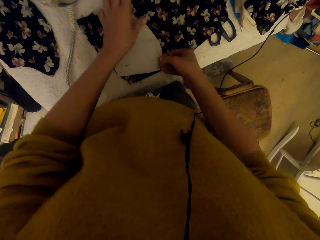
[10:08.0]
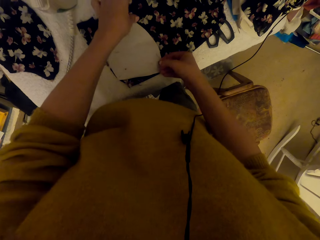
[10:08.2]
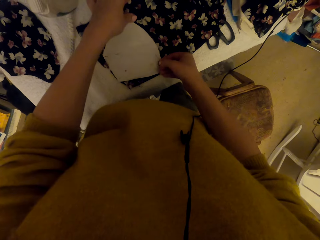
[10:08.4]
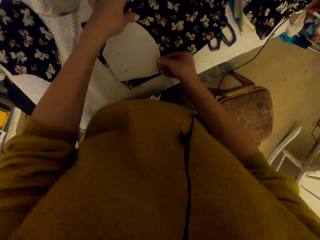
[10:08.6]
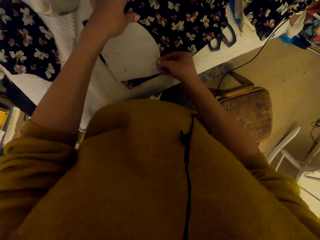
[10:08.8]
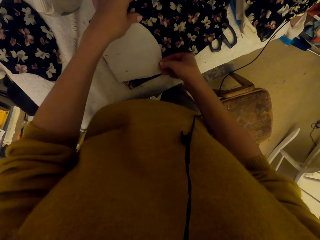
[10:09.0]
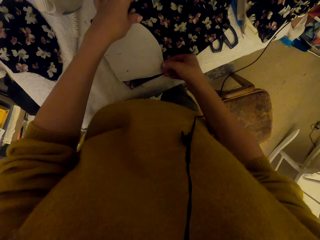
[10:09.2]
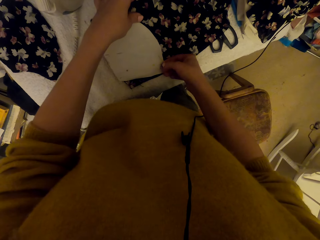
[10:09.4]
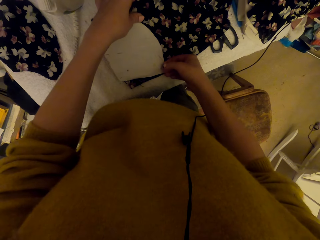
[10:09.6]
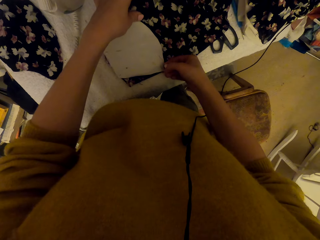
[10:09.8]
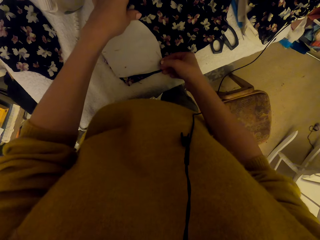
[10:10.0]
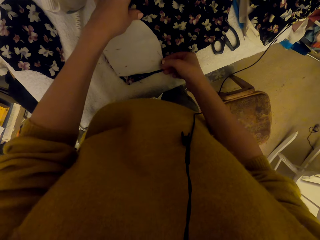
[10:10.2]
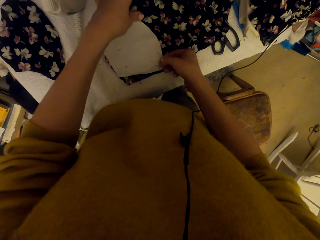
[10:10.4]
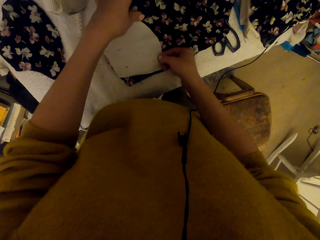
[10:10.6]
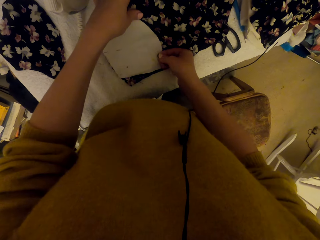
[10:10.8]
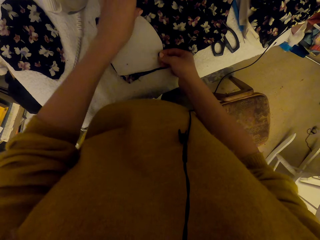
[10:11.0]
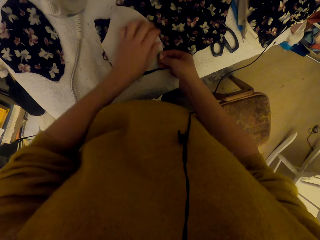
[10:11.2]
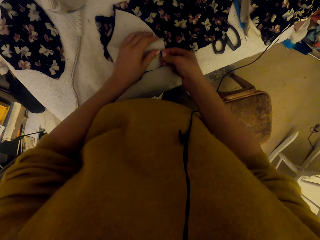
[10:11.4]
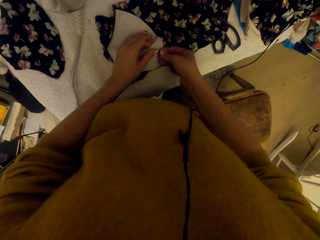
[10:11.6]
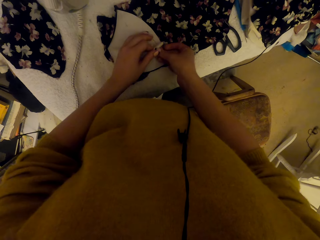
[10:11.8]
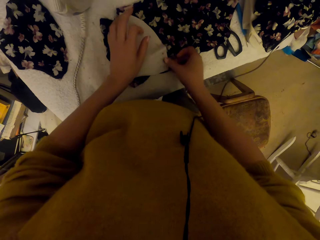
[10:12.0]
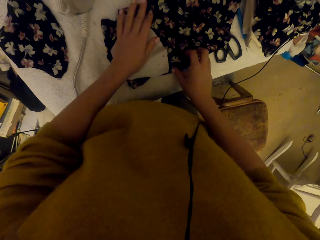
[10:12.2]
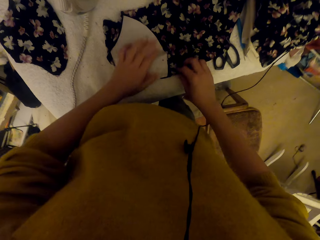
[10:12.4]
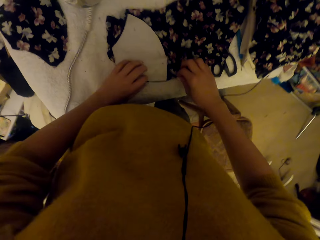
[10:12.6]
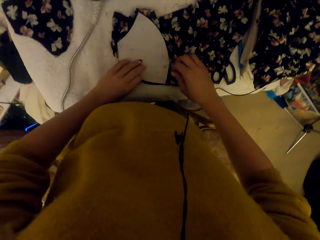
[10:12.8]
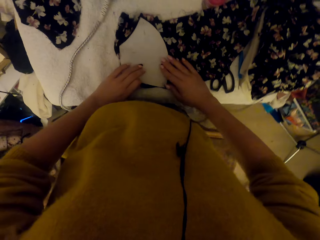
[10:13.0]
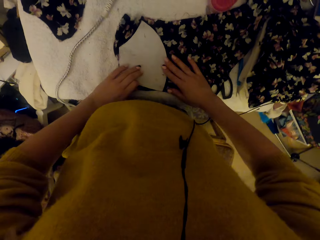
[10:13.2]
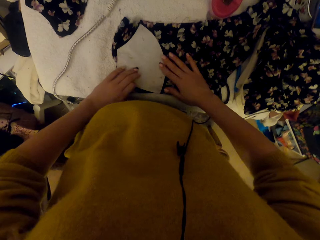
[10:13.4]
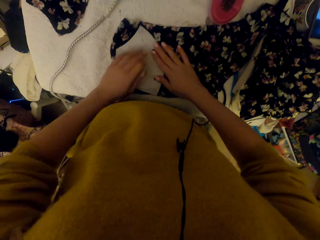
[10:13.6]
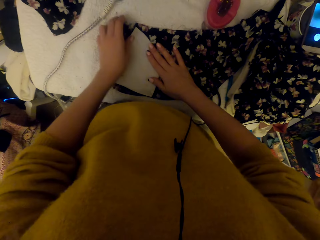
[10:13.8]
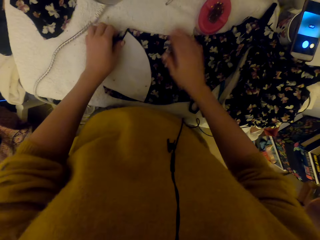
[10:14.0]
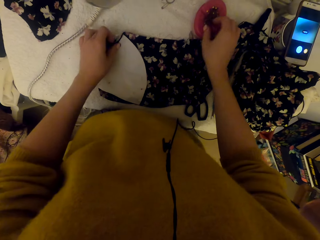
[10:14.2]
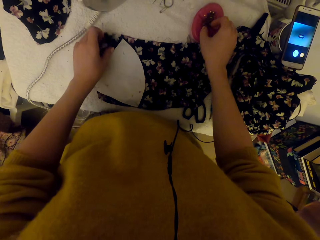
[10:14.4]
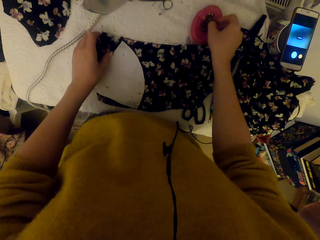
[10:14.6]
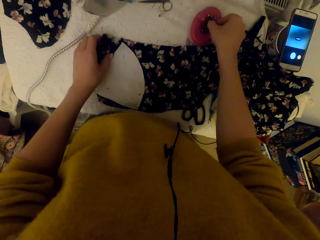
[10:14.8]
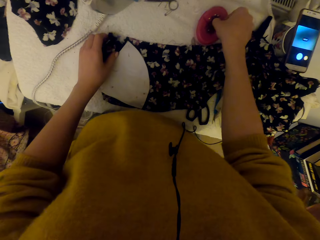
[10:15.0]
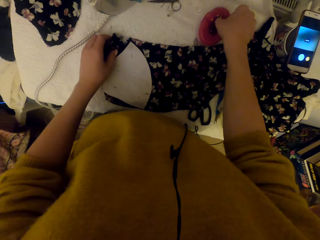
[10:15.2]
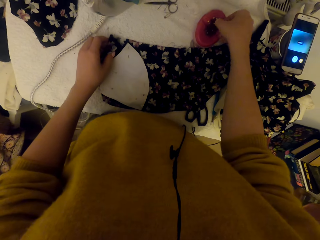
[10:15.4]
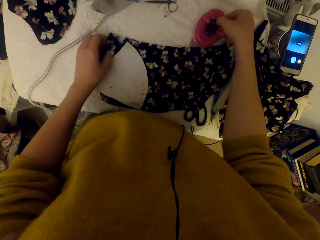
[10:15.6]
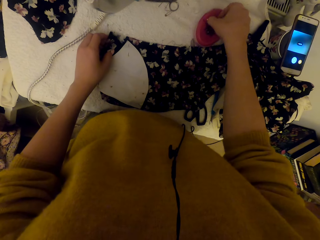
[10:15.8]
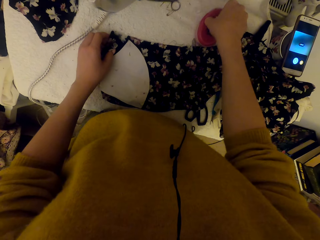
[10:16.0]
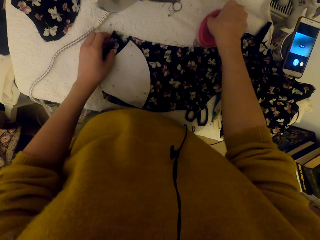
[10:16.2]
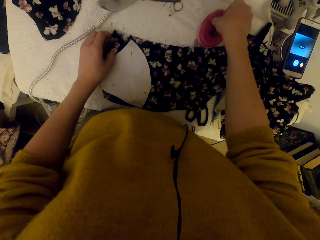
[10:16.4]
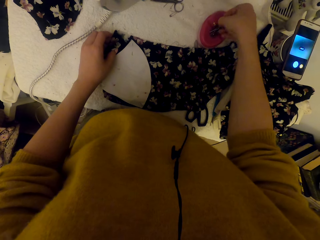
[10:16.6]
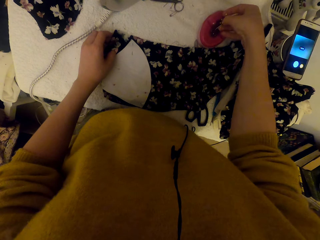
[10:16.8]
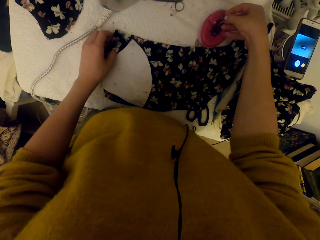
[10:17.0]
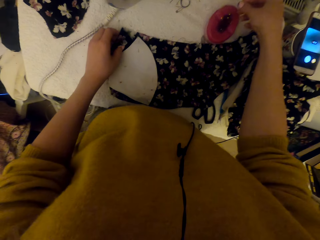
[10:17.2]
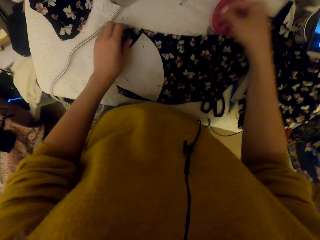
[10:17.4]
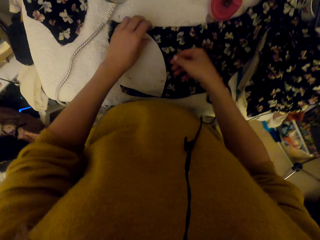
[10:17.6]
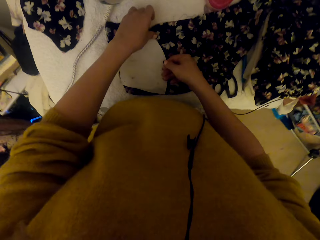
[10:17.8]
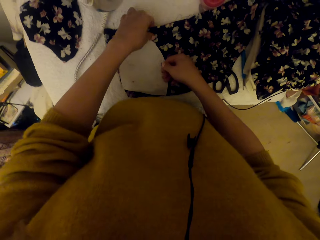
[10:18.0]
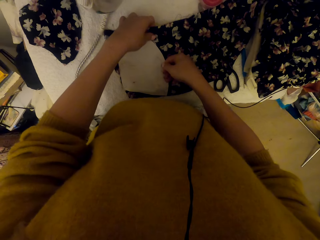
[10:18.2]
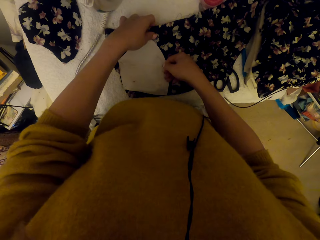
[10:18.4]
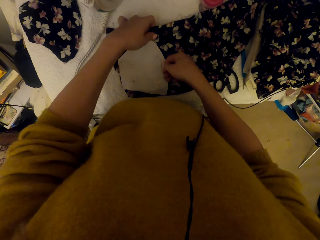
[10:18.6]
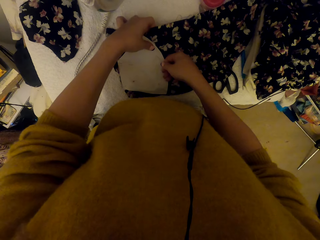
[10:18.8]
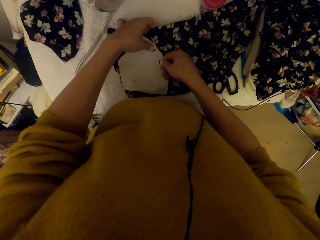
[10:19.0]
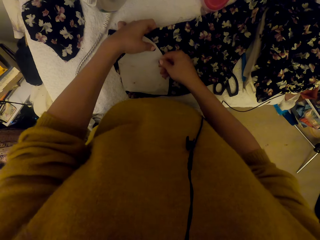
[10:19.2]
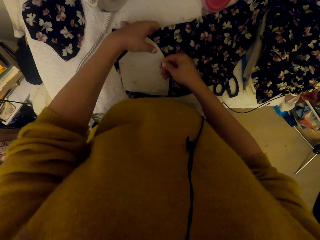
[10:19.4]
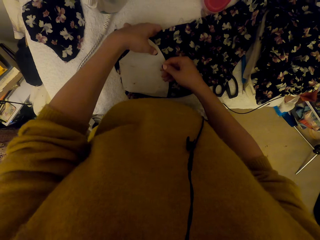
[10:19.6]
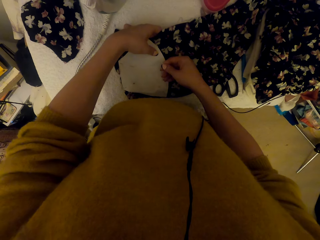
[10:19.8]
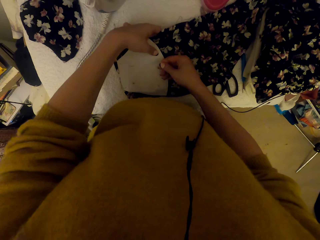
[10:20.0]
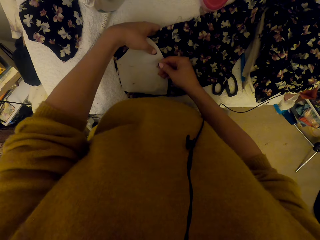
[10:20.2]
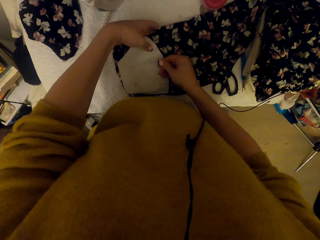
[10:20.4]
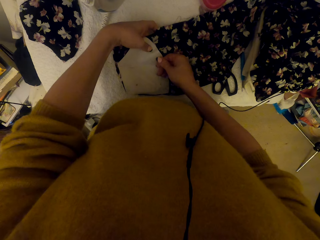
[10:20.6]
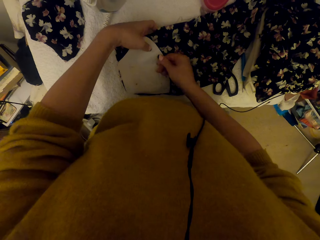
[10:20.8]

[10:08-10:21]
The camera wearer adjusts a graph paper piece on the cloth material. They pick a pin. They pin the graph paper on the cloth material.

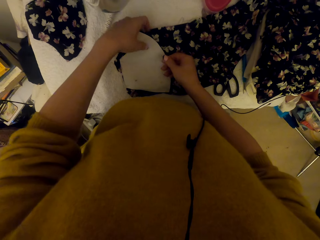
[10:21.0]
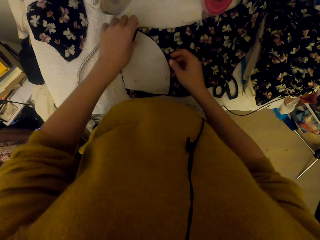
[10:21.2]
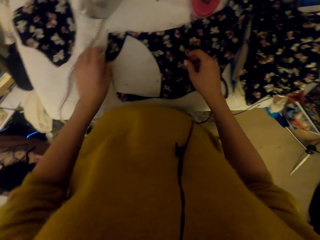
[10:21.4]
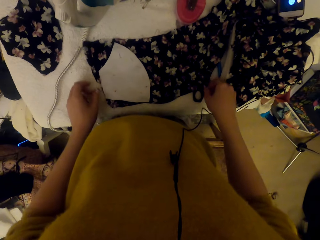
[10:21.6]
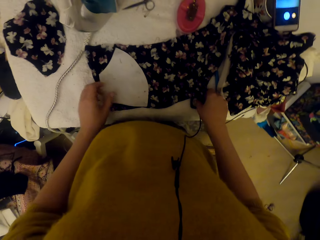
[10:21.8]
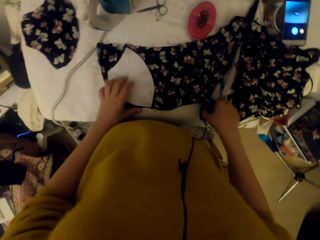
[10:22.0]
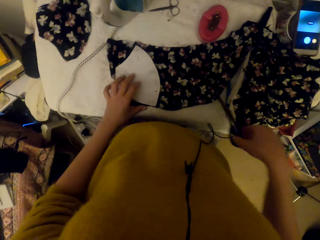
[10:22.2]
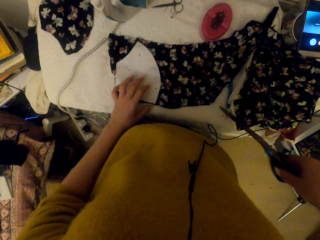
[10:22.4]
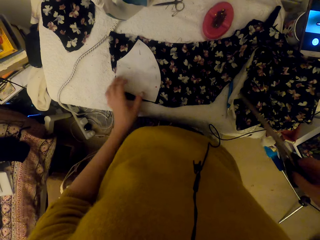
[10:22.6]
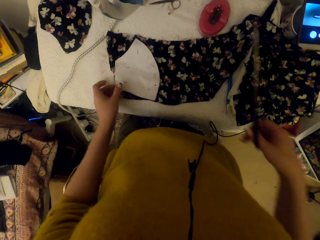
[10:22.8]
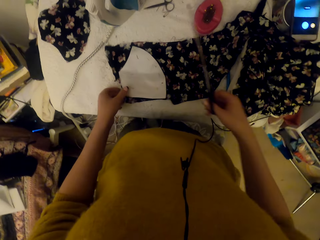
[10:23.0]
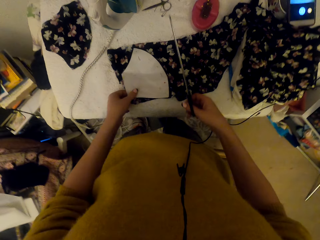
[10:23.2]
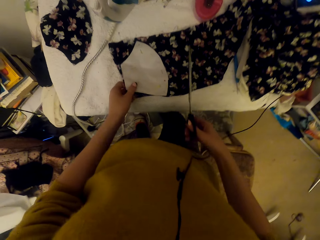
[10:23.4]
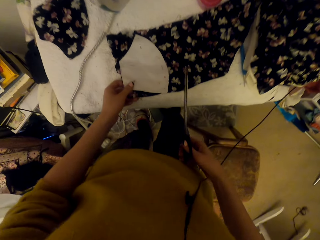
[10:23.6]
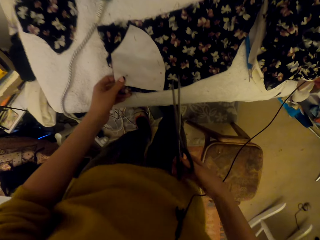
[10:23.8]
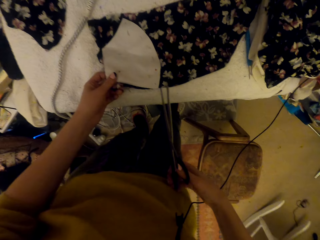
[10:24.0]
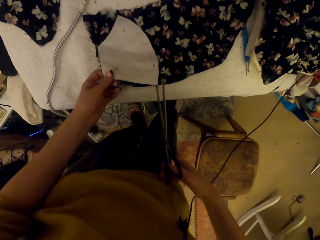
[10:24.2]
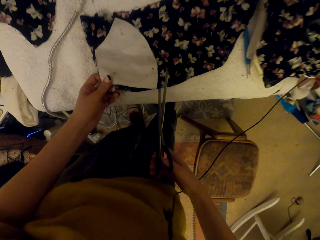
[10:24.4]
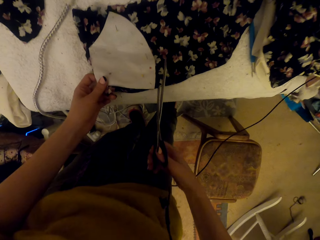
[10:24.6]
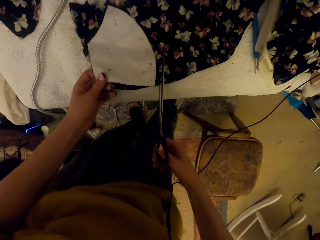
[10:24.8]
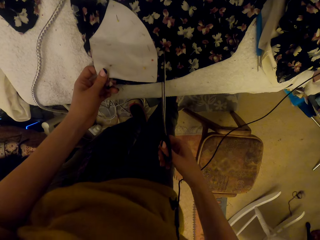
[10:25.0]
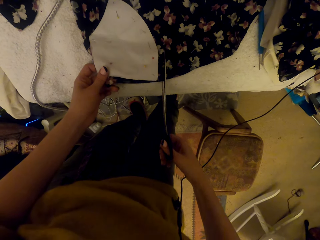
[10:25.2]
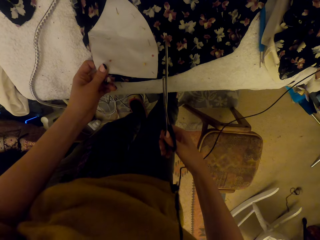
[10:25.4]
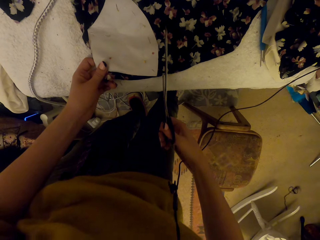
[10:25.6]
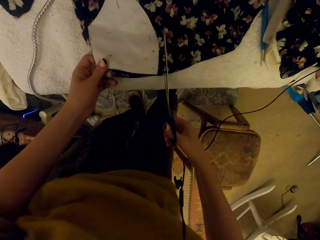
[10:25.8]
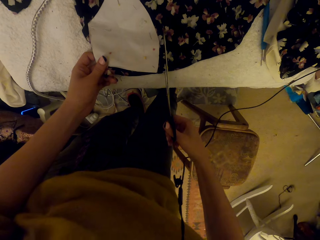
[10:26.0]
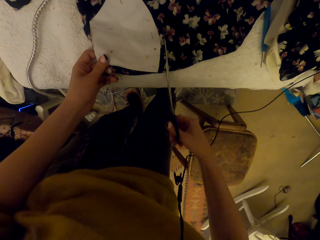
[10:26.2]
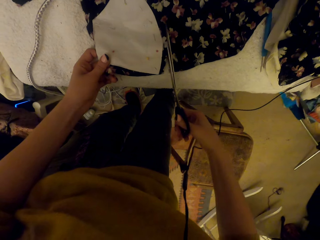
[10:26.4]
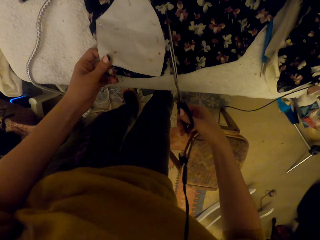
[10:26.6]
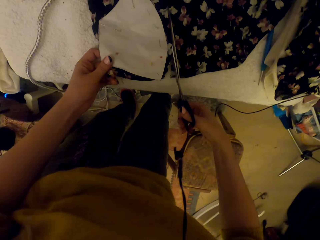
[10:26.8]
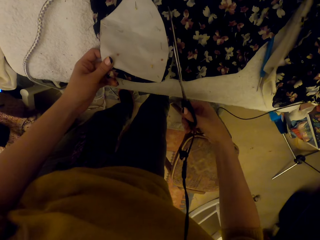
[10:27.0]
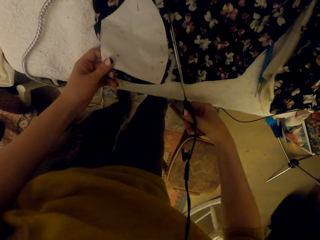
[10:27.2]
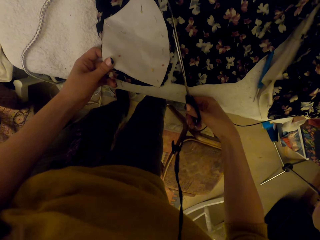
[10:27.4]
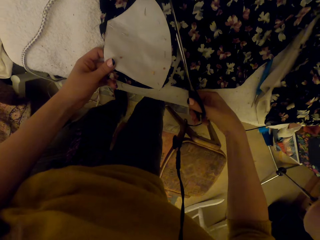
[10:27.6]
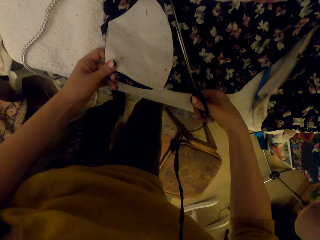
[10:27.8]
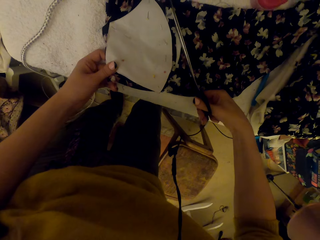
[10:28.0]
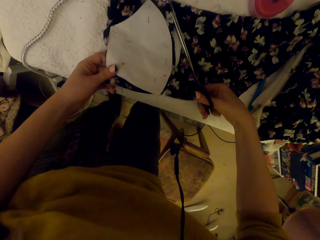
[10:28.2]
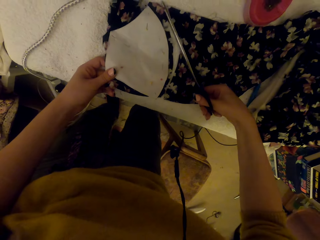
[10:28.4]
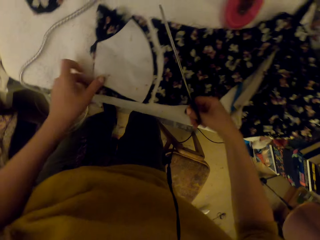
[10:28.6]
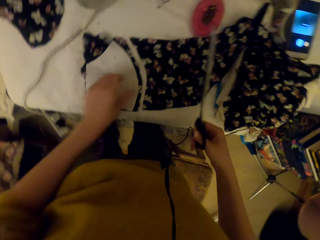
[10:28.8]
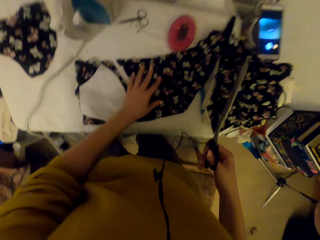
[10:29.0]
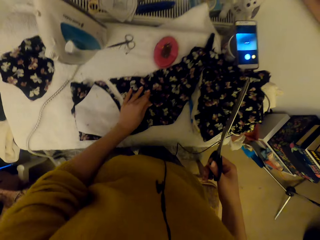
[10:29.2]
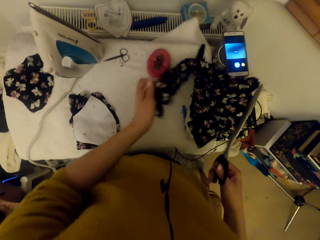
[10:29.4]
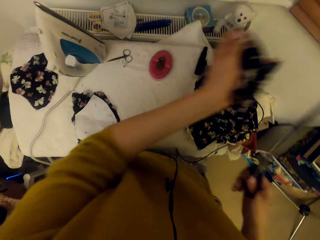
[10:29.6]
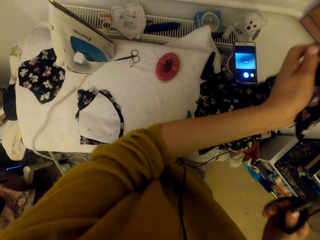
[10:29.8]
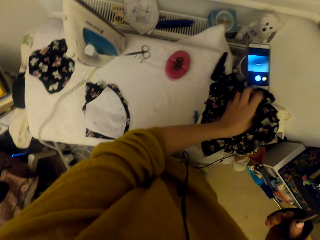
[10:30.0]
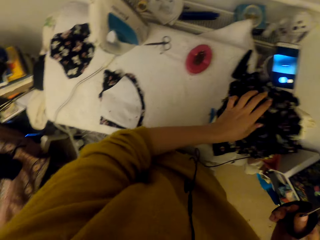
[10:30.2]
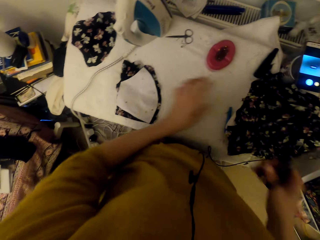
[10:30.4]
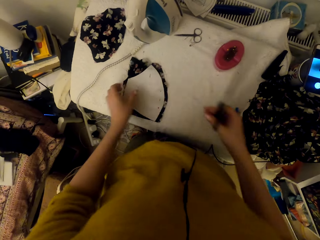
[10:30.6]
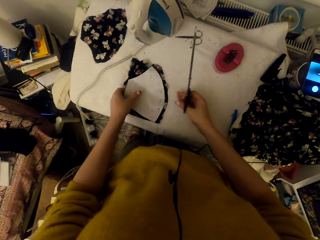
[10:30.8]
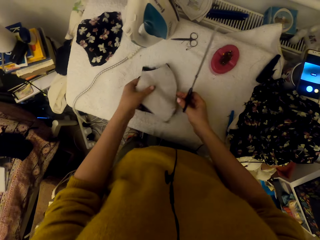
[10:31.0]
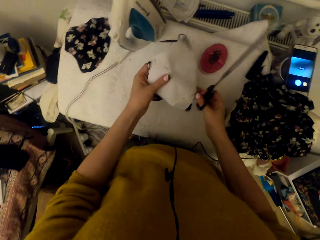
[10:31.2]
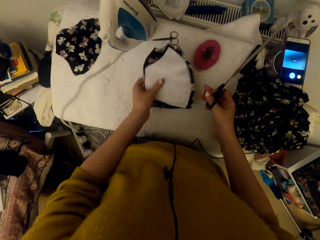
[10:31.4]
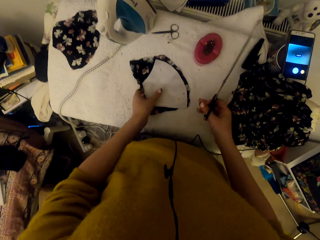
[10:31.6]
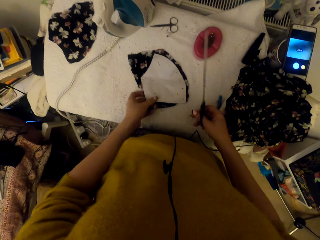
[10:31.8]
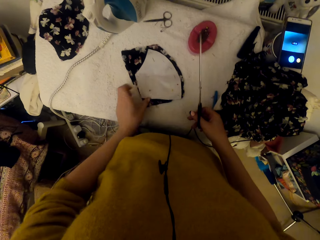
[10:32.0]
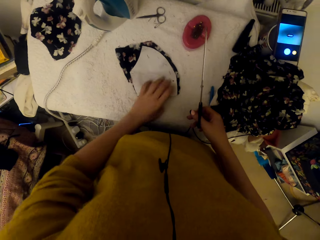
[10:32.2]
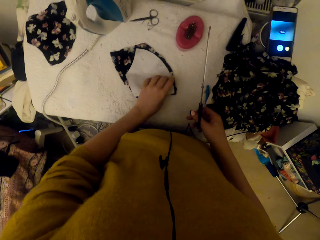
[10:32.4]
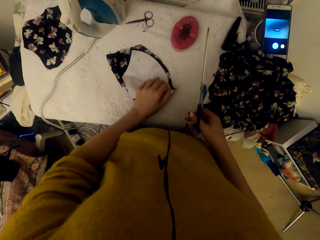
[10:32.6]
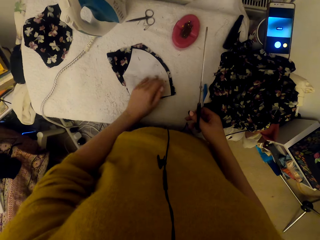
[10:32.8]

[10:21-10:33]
The camera wearer picks scissors. They adjust the cloth material. They cut the cloth material using the scissors. They adjust the cloth material. They pick a material and put down the material. They adjust the pinned cloth piece. They pick a paper and put down the paper.
